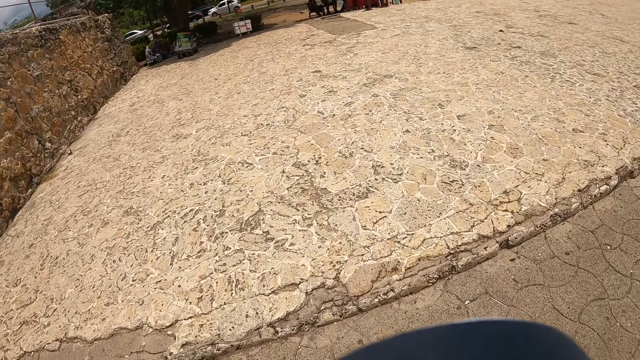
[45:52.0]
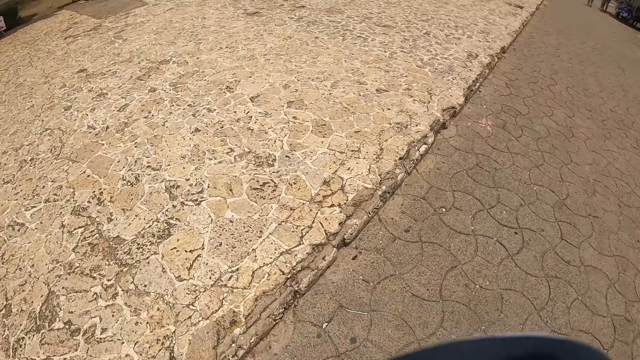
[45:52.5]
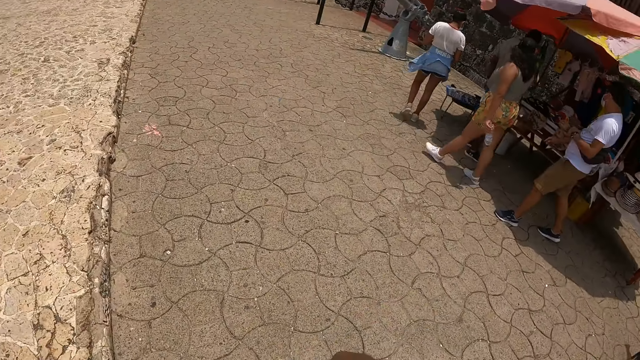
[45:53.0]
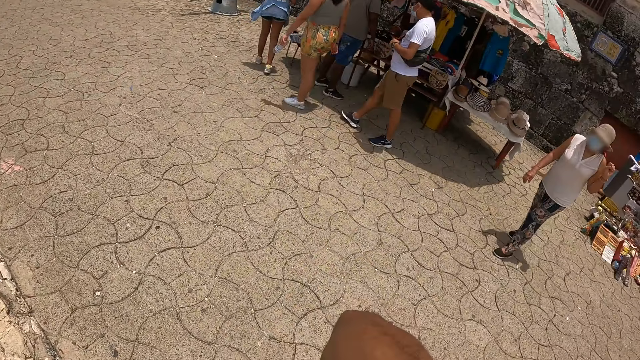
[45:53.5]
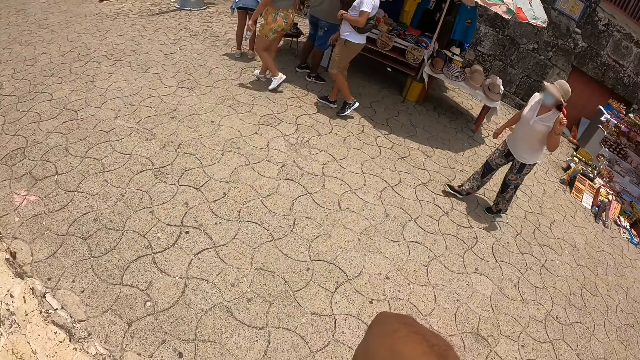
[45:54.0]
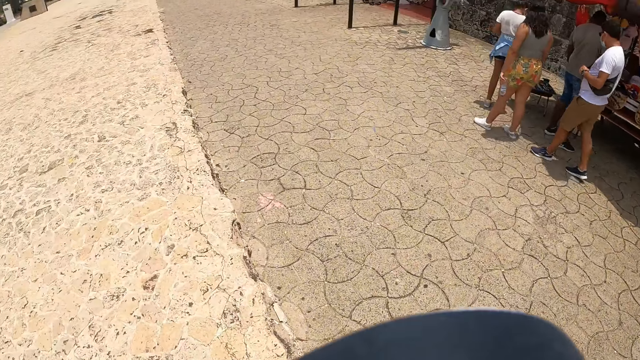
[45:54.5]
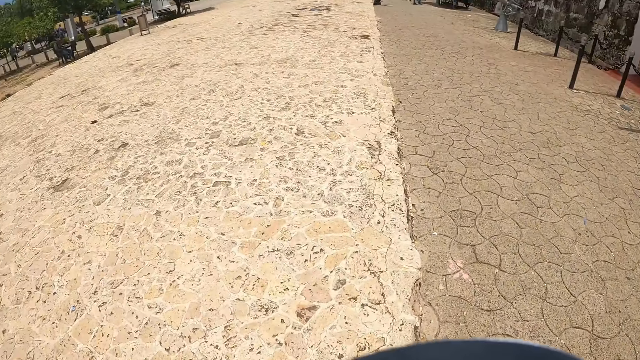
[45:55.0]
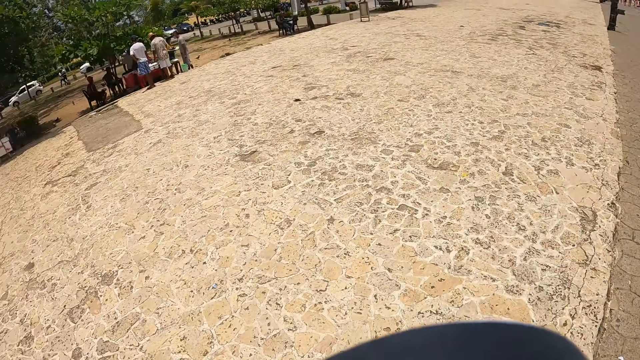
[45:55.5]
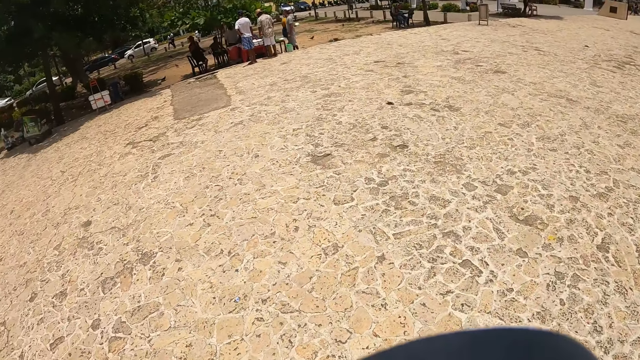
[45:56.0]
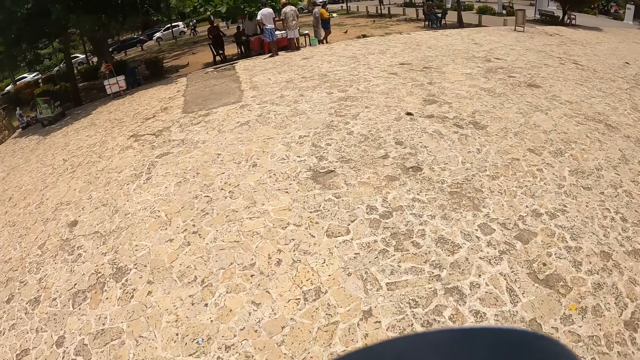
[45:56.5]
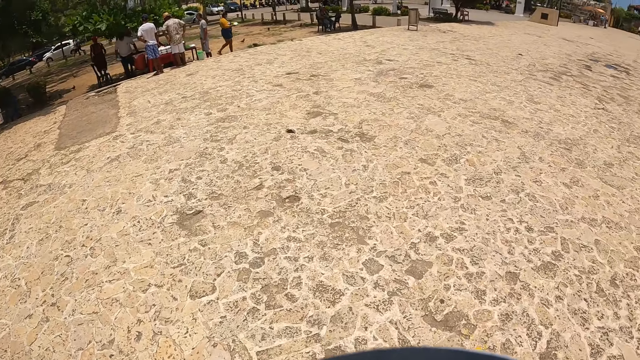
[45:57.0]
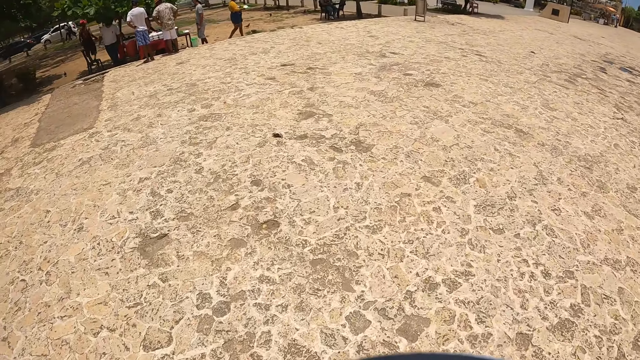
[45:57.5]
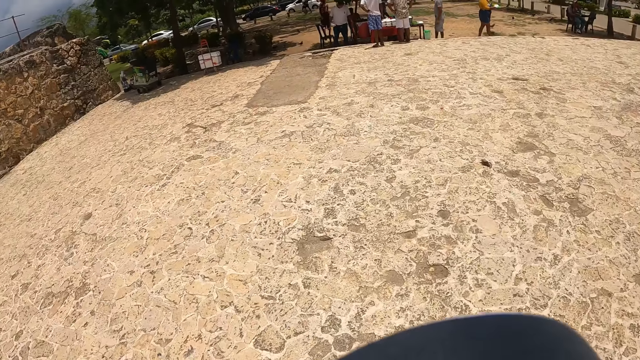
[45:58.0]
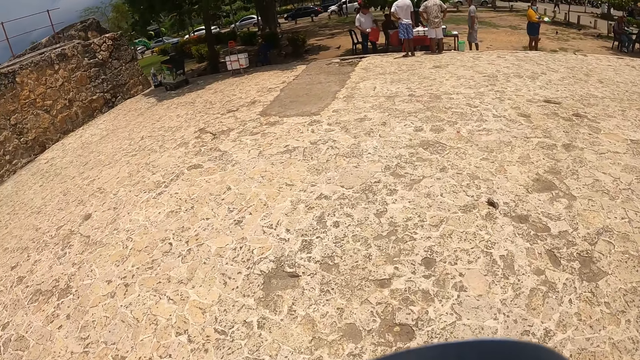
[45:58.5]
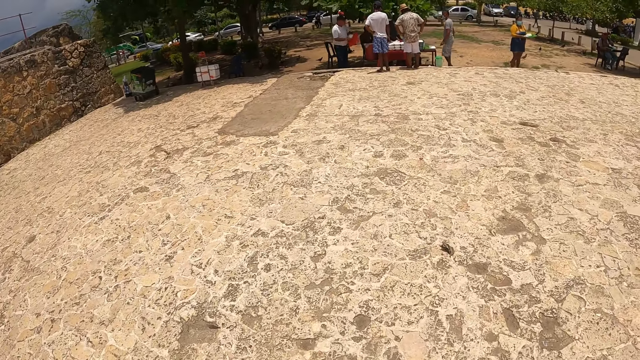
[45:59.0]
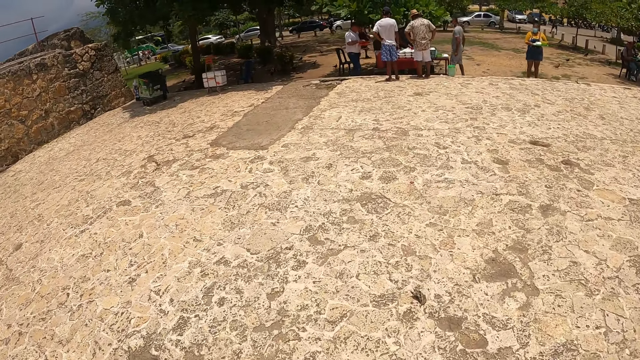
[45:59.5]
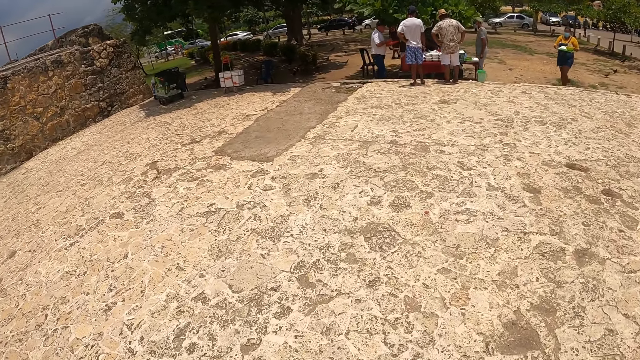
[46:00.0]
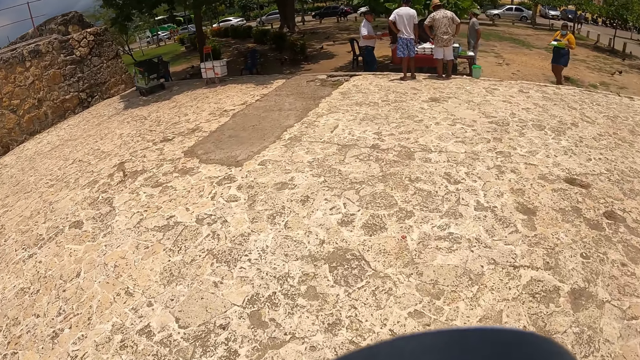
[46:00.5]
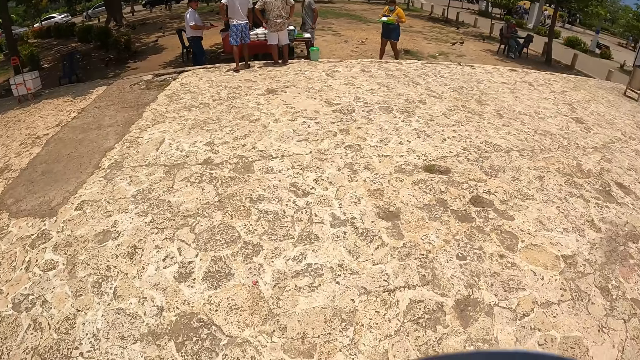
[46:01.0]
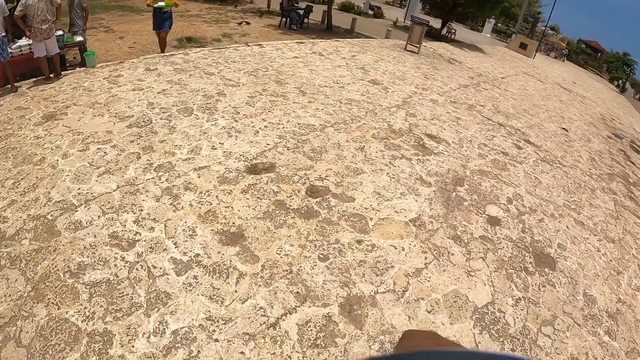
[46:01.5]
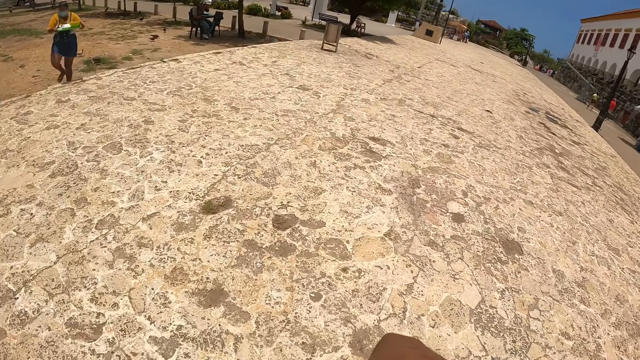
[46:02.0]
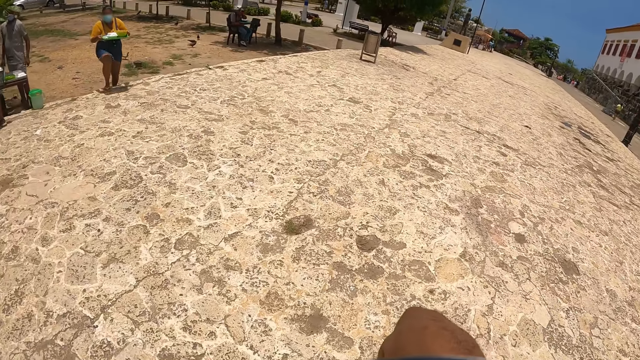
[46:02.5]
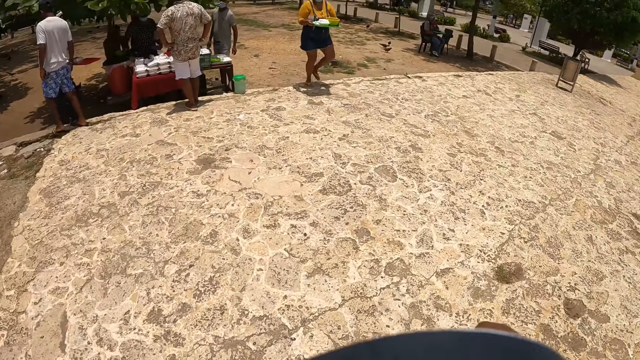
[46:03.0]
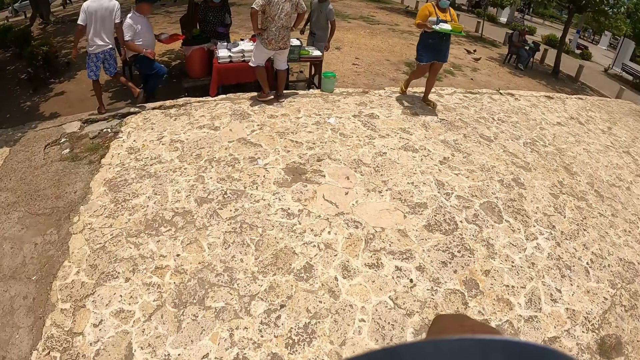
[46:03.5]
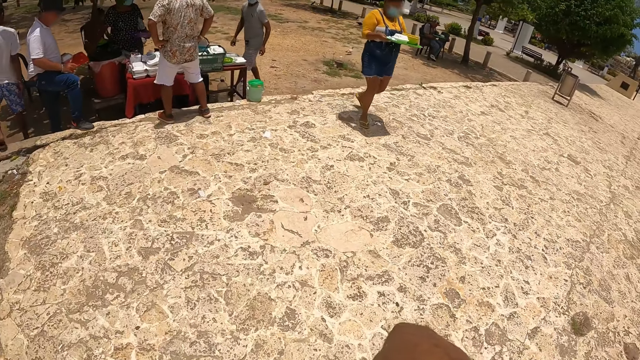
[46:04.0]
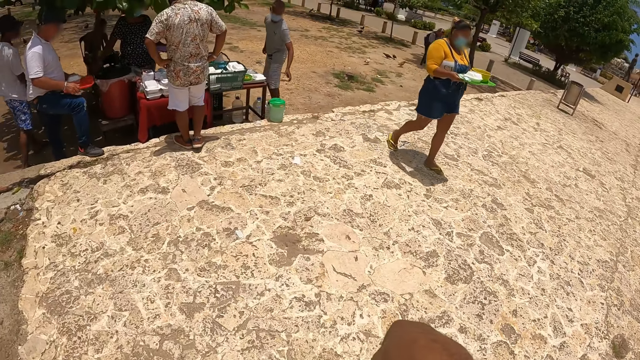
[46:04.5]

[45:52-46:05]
The camera wearer moves the phone forward and looks around. They walk. They walk around the street and look around.

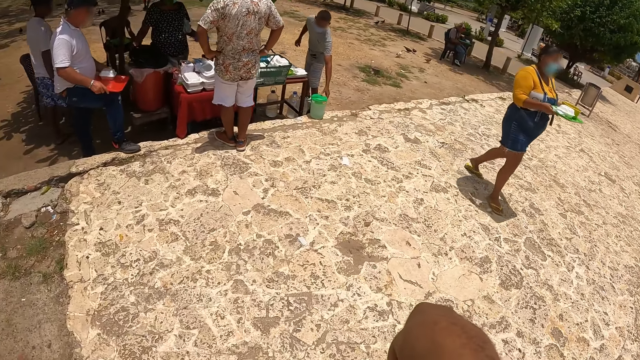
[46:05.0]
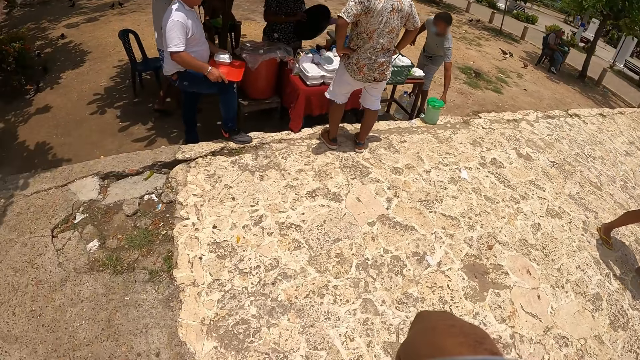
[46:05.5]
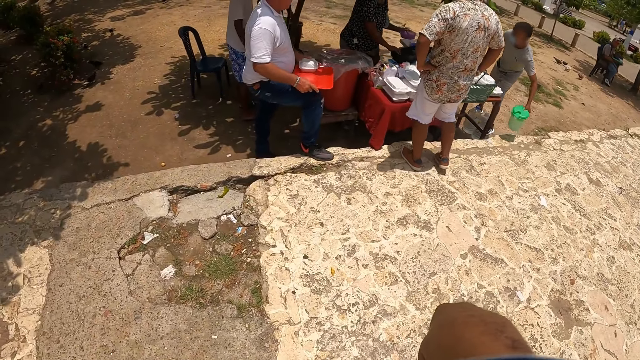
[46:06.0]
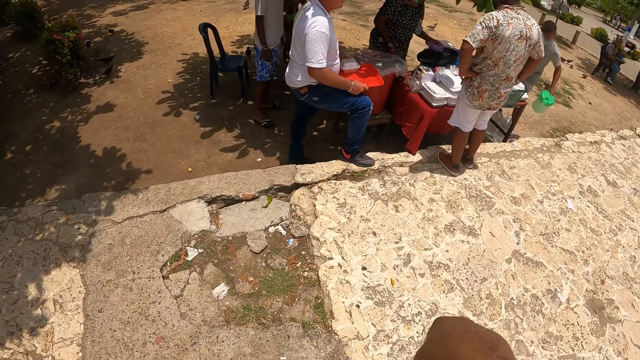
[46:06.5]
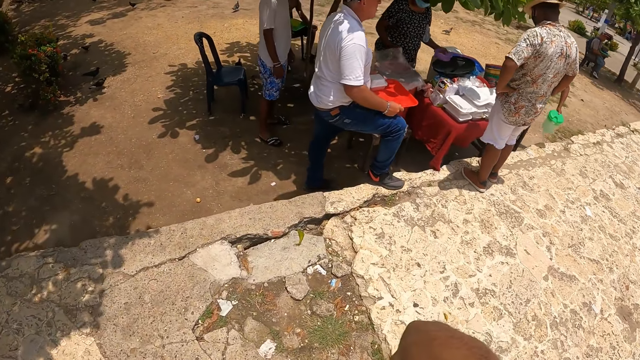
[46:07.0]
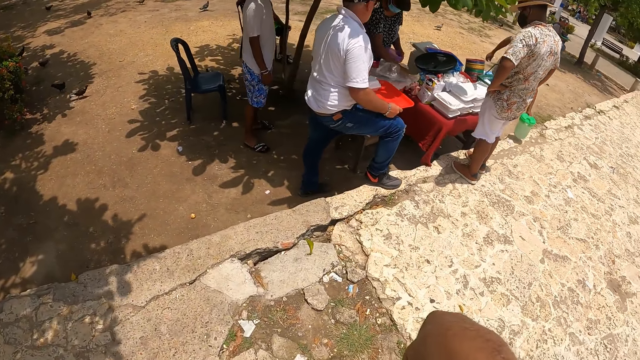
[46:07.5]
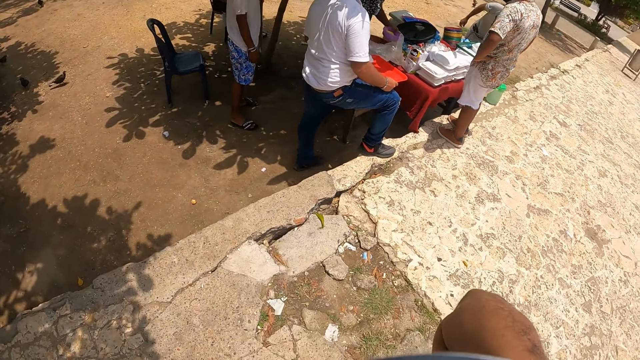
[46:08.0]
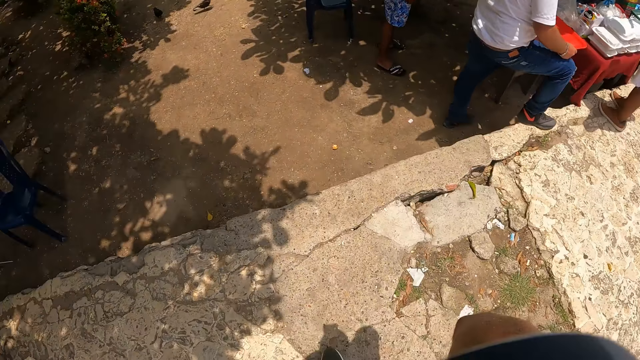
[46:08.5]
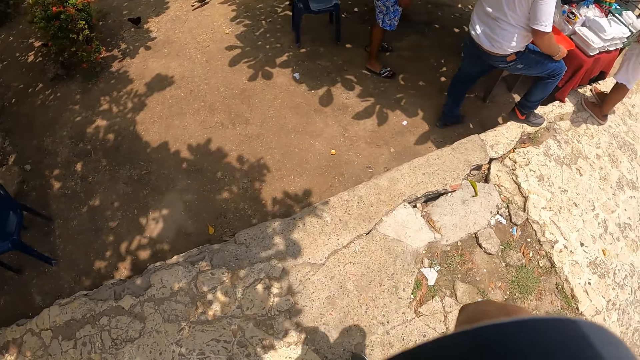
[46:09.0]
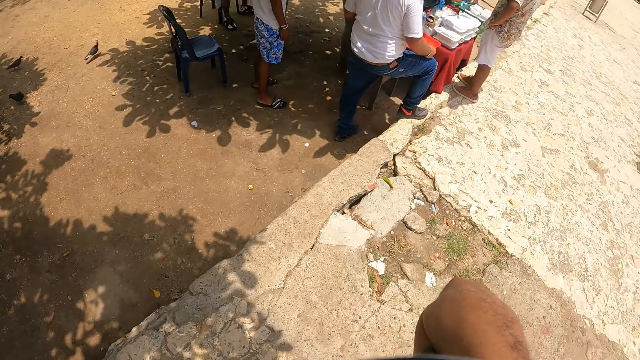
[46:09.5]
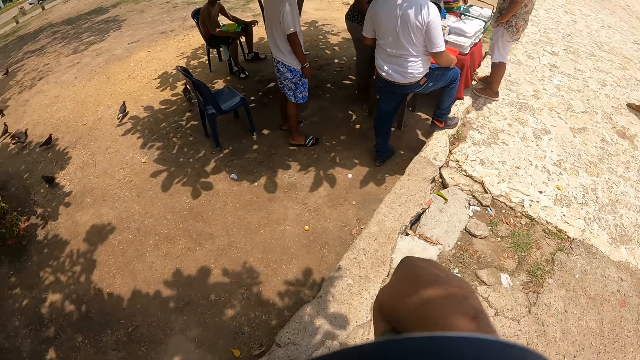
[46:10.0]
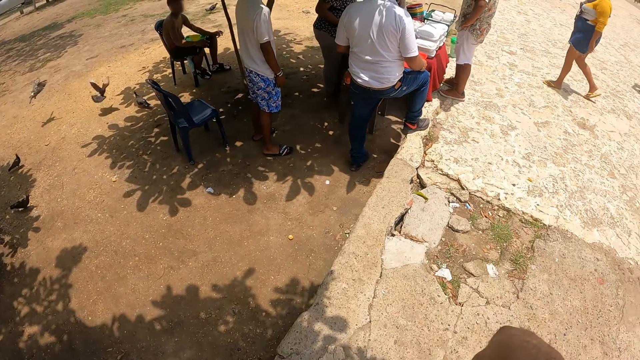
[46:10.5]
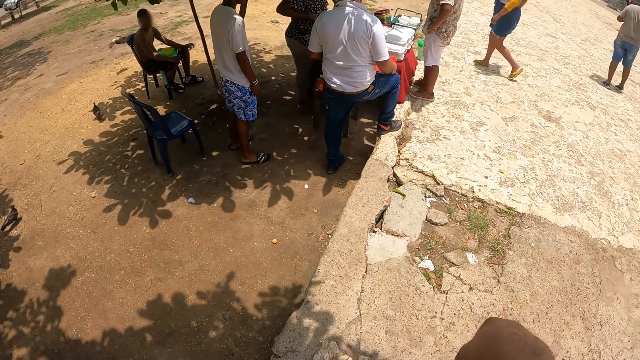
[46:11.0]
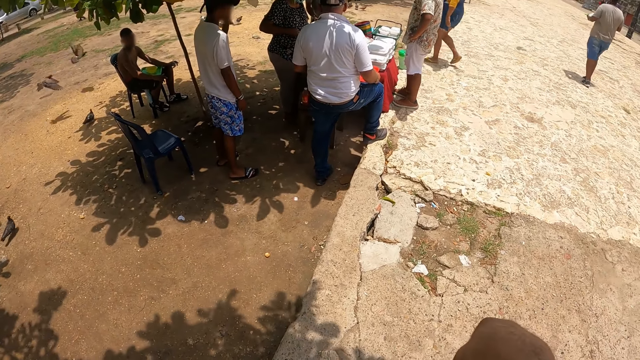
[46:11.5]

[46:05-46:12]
The camera wearer looks around.
